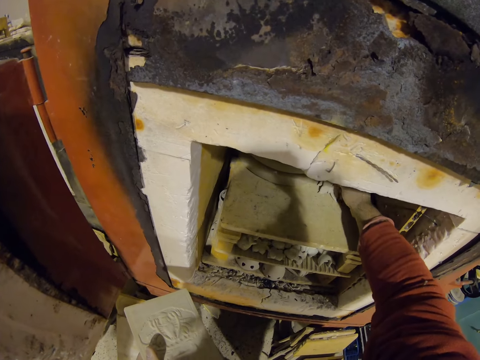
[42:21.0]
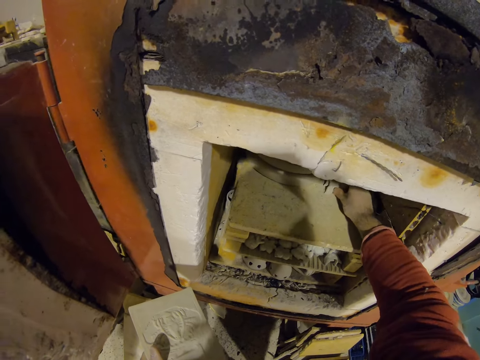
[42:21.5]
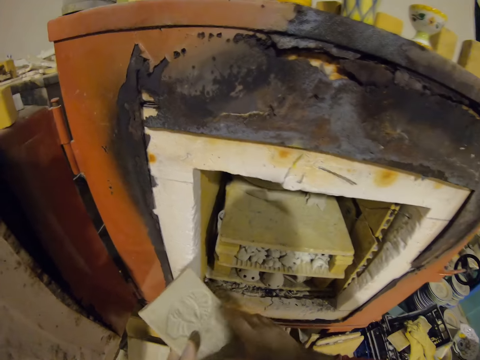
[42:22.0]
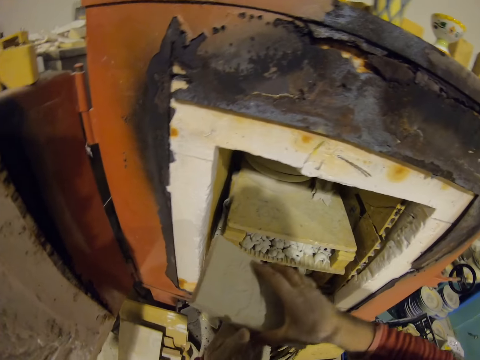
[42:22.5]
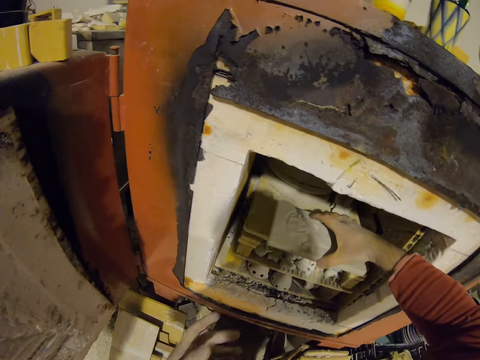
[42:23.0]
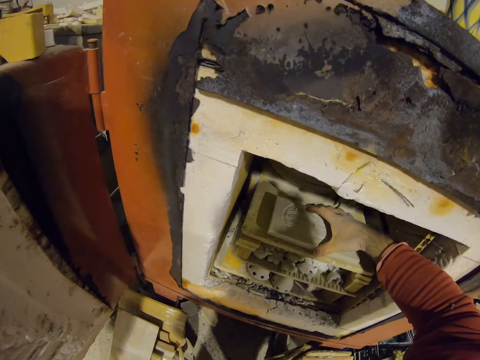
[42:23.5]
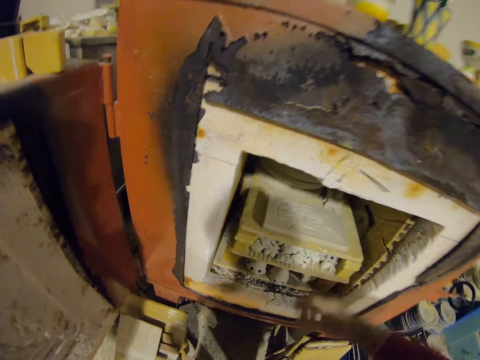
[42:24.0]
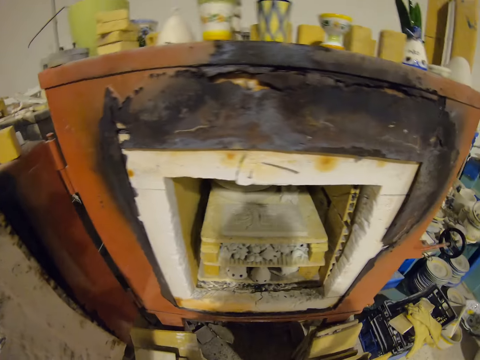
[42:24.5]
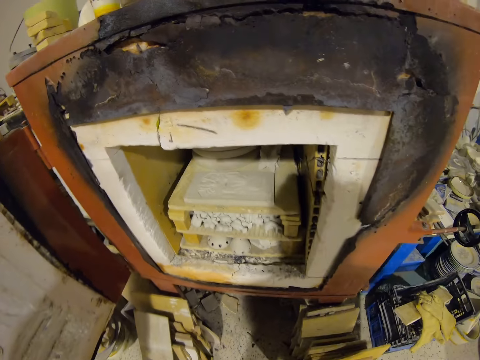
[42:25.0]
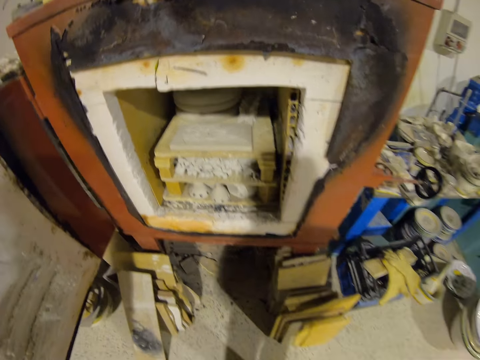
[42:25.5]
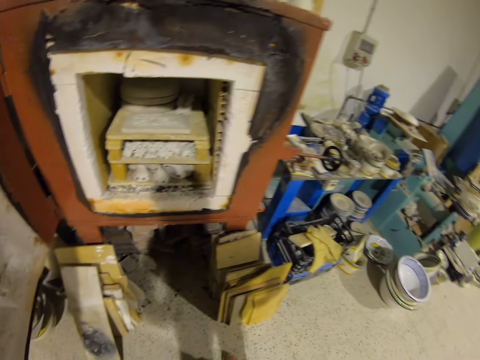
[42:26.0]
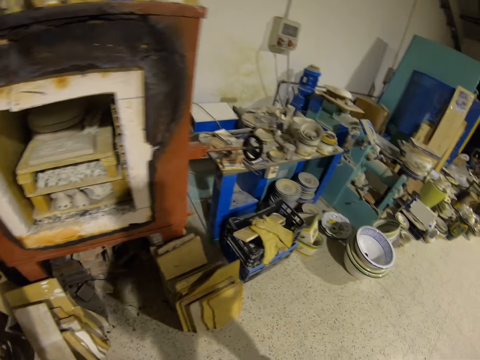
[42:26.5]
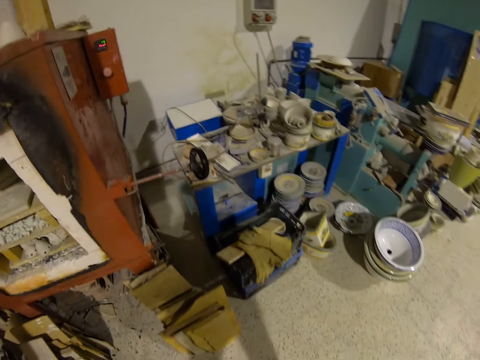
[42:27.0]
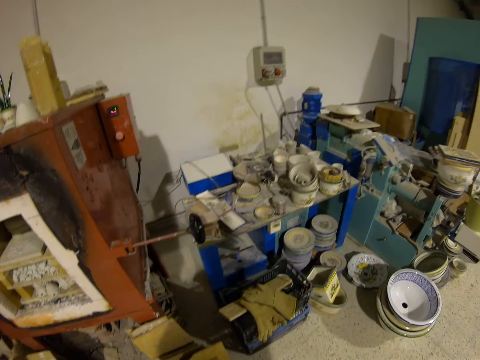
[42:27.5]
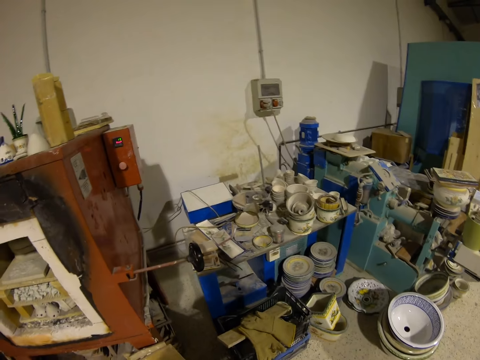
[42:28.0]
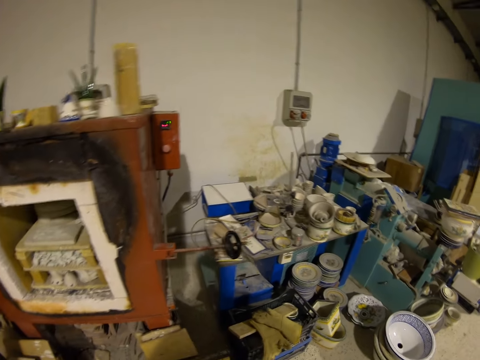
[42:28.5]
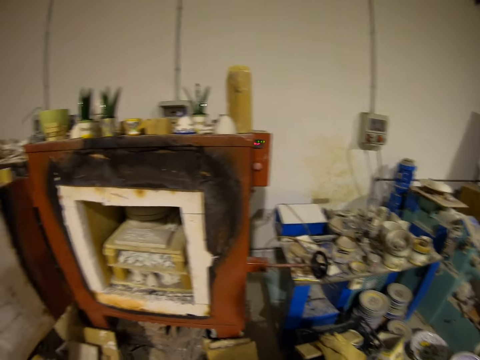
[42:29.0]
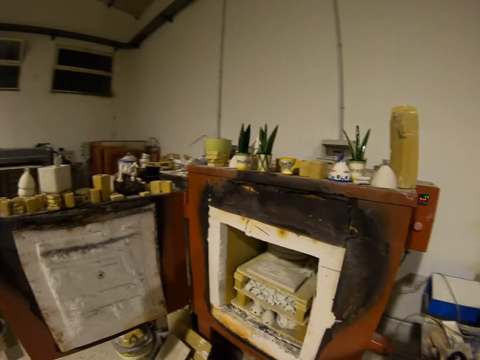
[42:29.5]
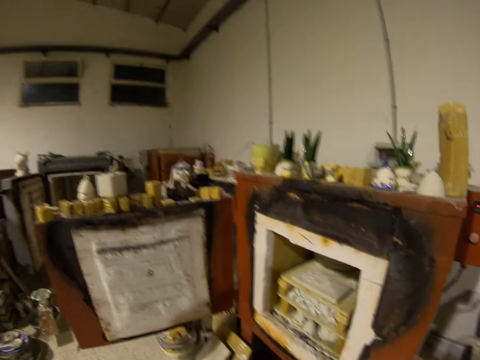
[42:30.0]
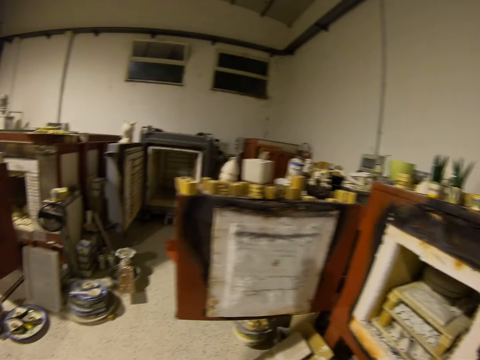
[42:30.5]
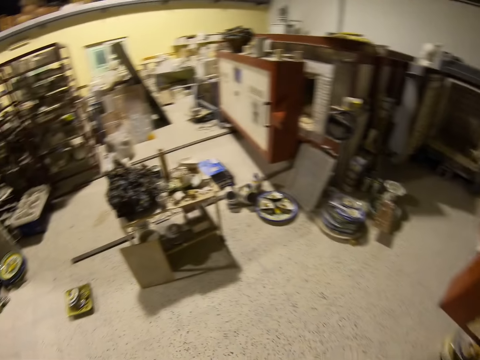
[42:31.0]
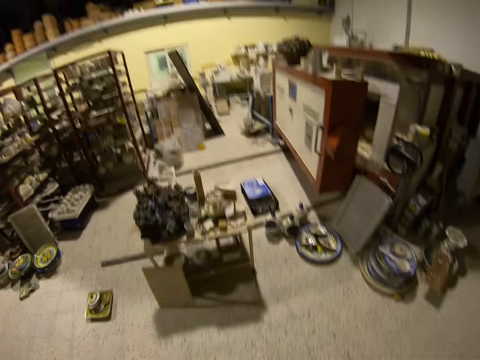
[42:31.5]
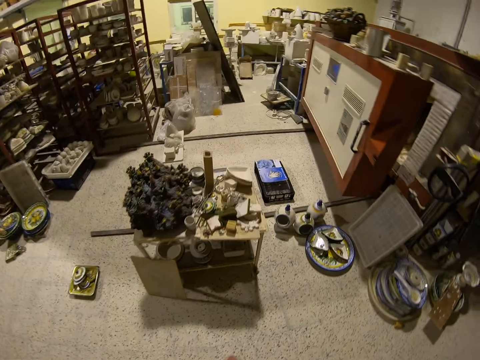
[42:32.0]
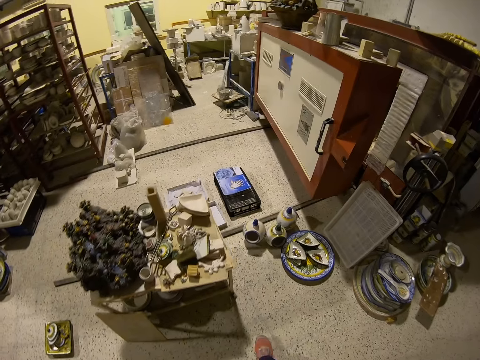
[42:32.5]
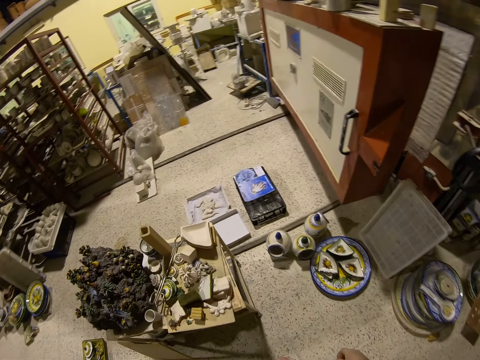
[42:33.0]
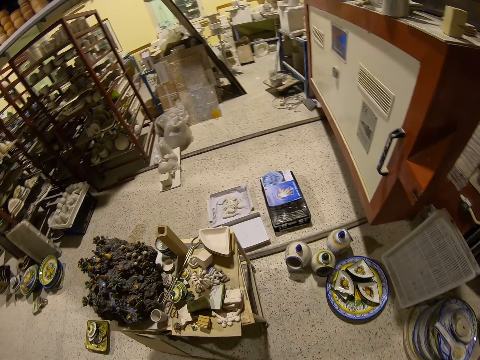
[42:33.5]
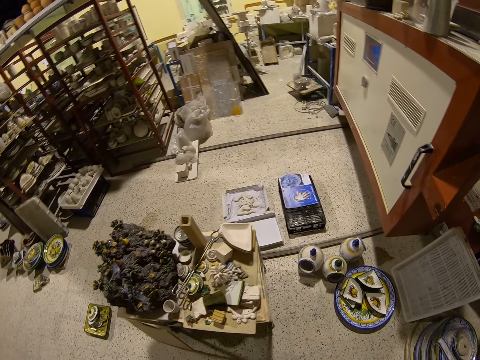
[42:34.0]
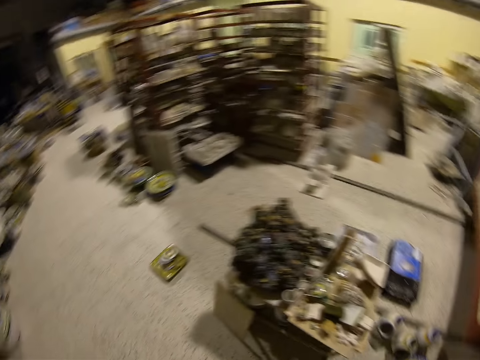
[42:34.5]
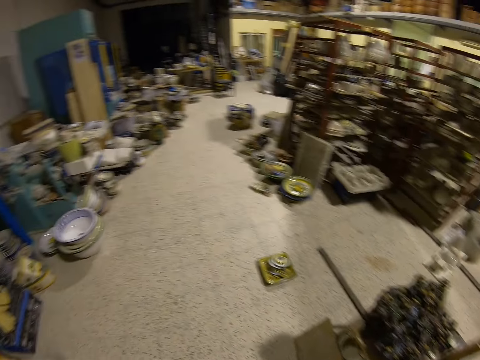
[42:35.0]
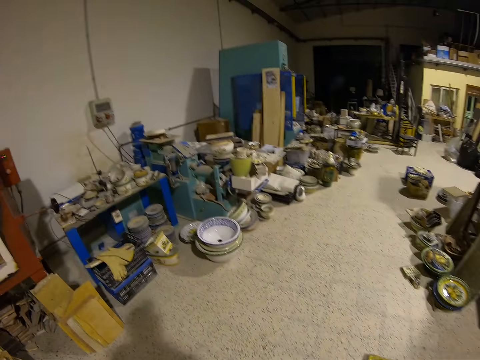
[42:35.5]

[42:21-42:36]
The camera wearer puts the modeled art in the machine. They look around the workshop.

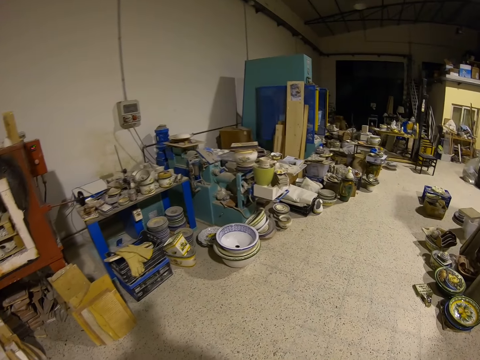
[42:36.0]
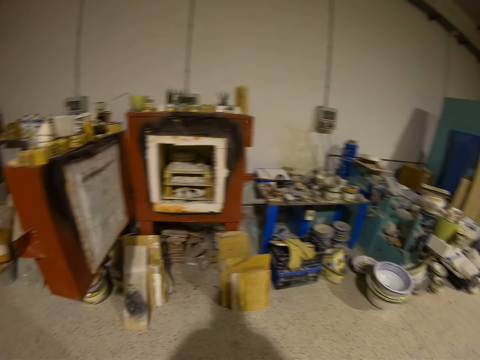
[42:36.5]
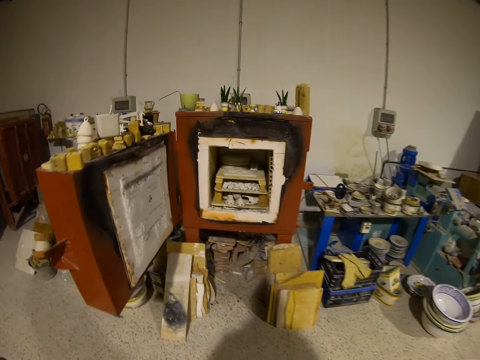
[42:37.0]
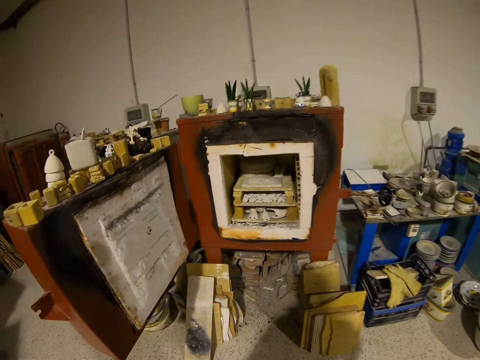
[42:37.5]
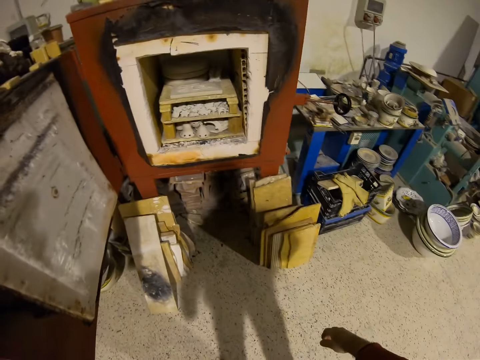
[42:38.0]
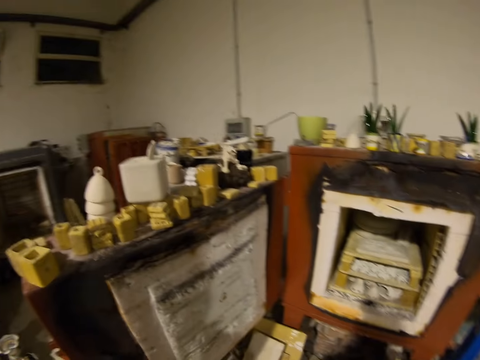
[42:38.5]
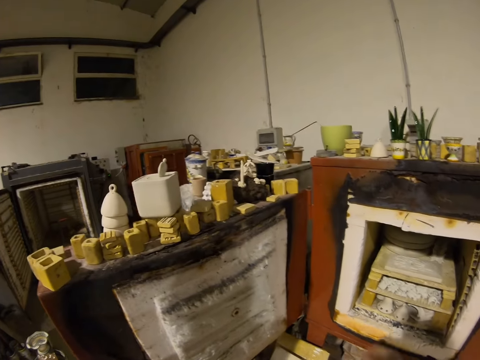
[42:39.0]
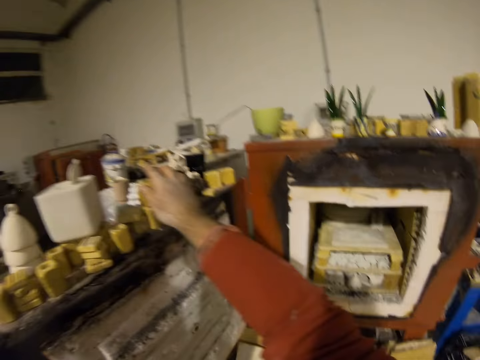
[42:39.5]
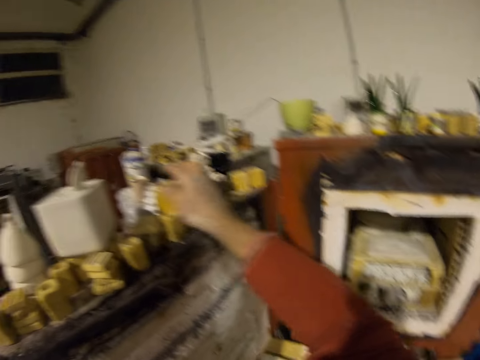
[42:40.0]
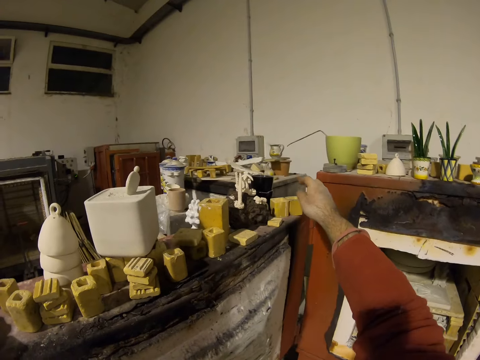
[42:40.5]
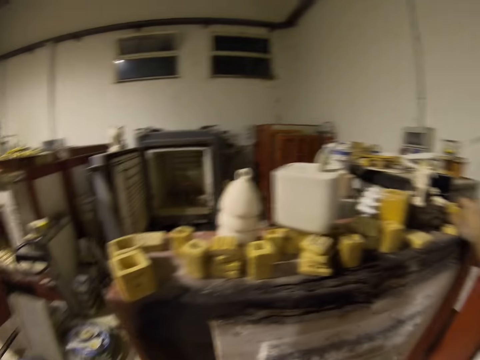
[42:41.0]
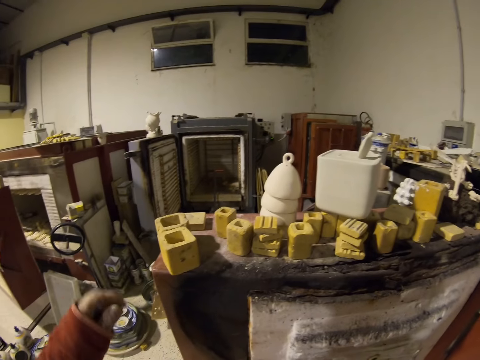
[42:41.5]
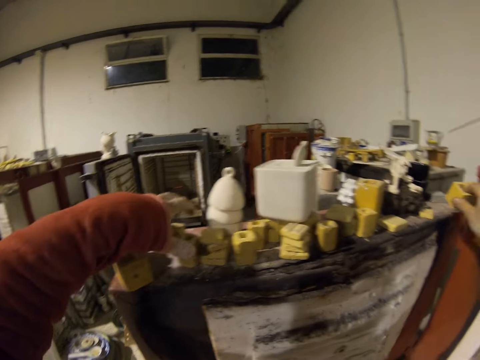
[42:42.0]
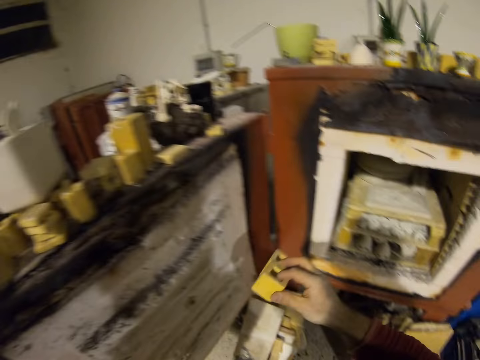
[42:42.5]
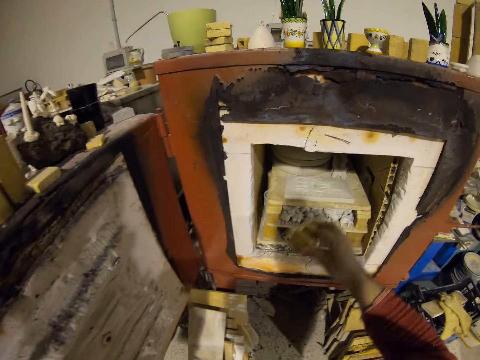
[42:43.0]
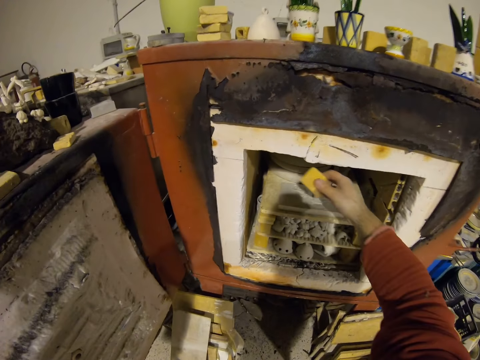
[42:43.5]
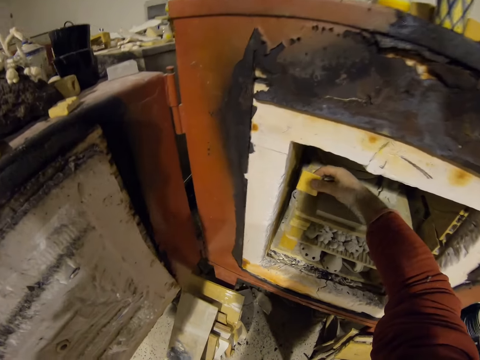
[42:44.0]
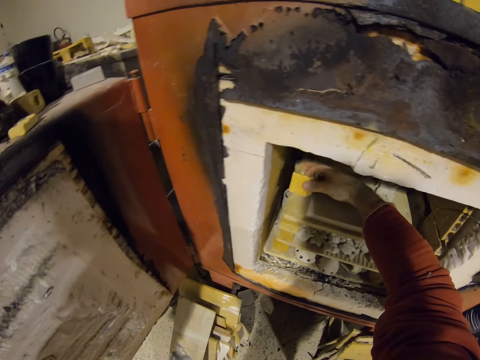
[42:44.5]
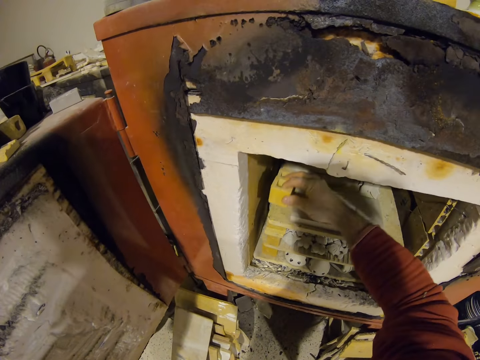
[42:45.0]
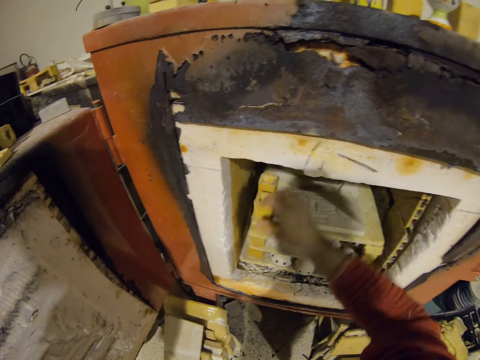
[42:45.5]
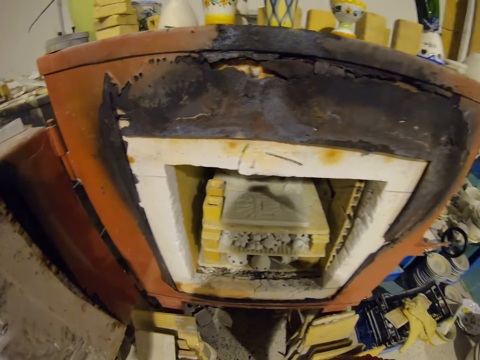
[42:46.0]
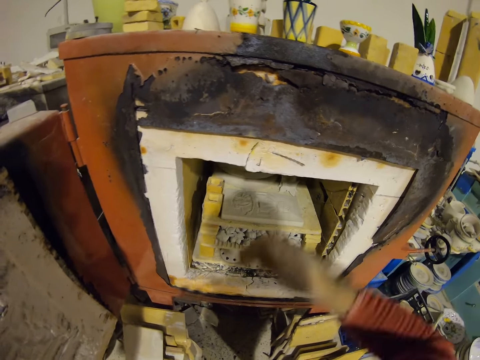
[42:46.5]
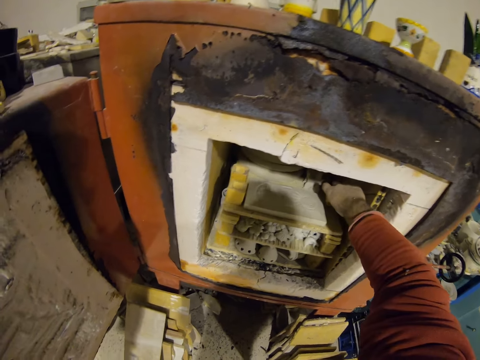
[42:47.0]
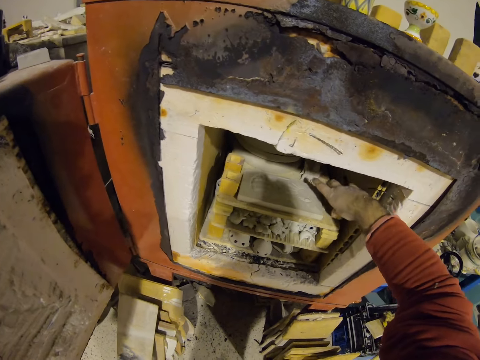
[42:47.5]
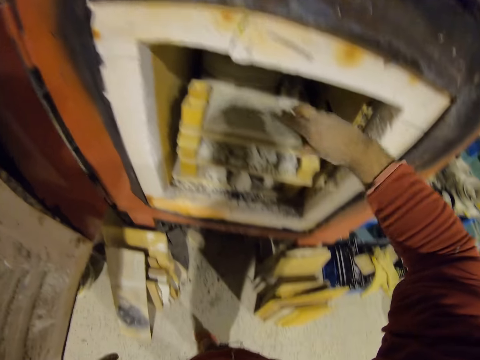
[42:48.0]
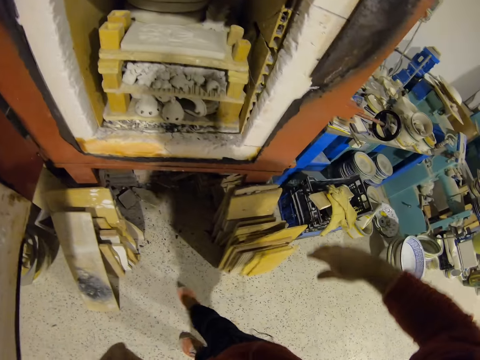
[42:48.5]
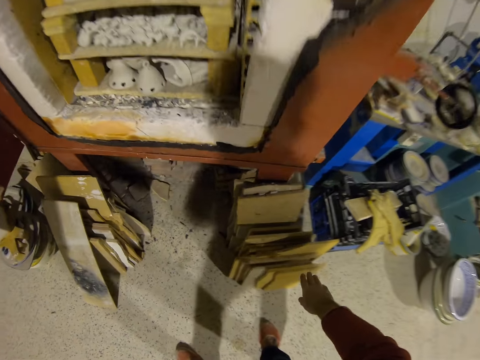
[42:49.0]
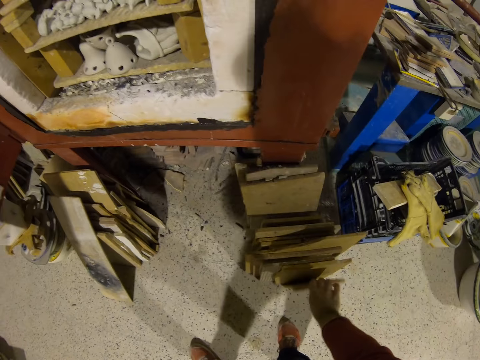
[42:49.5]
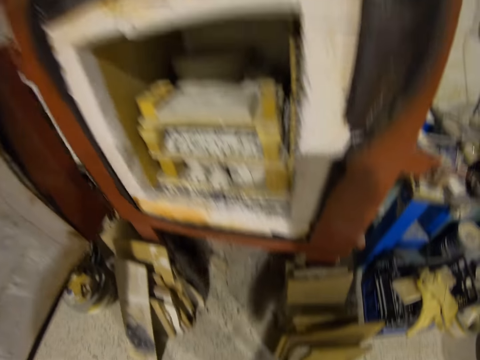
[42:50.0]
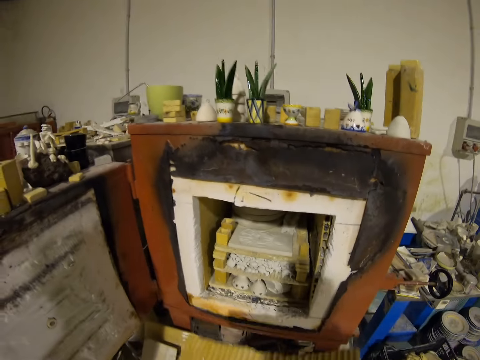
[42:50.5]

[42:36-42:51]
The camera wearer picks small bricks. They put spacers on the decor in the furnace. They put them in the machine. They pick a brick.
